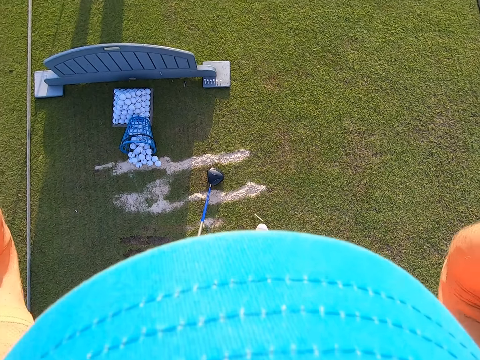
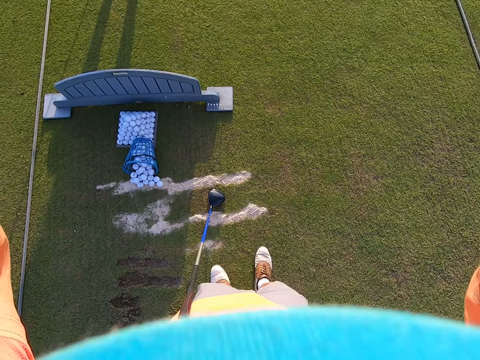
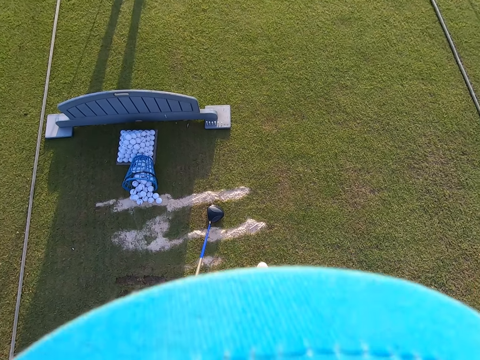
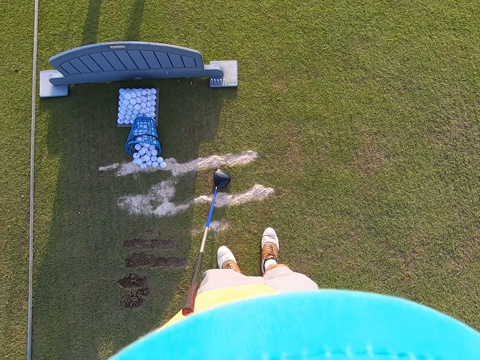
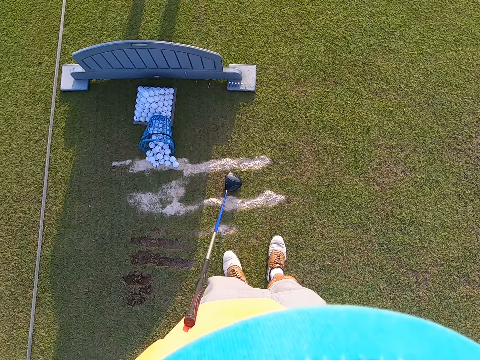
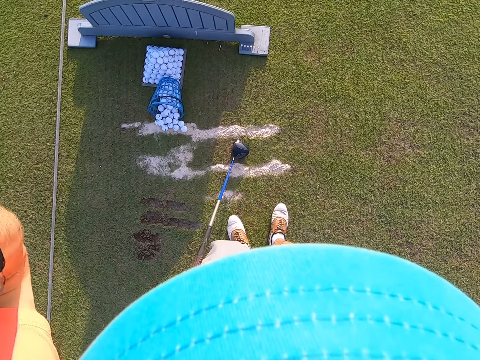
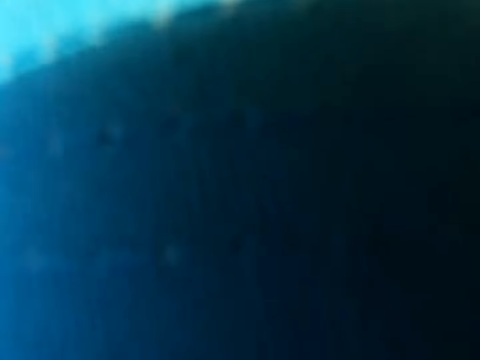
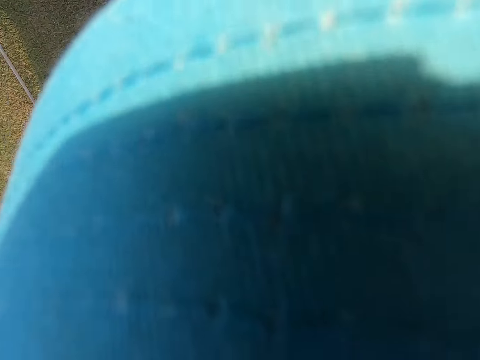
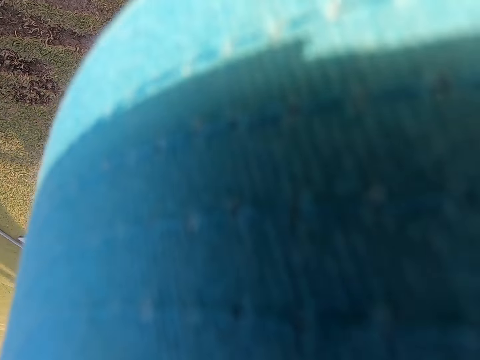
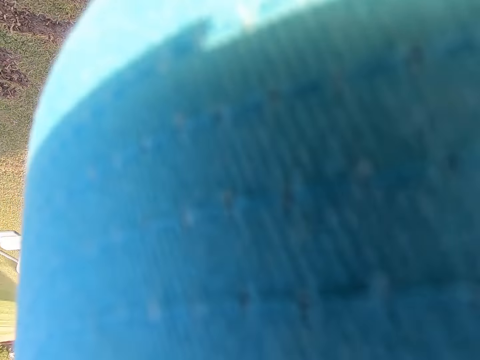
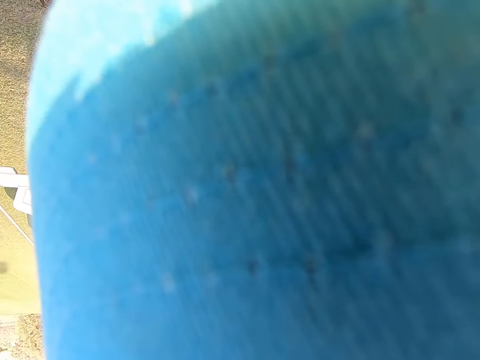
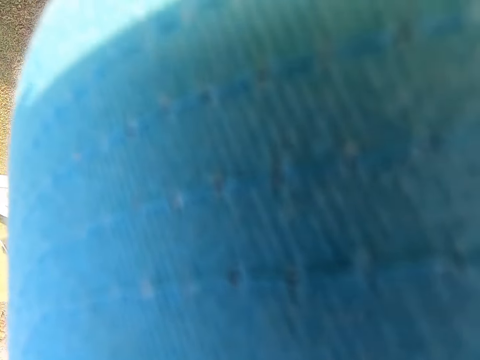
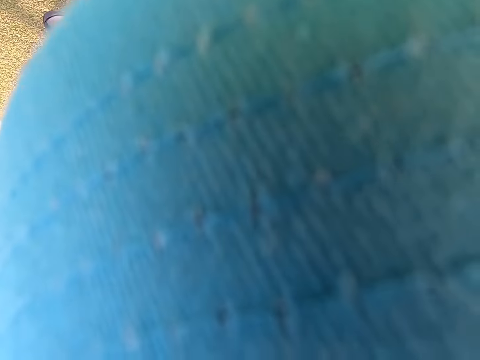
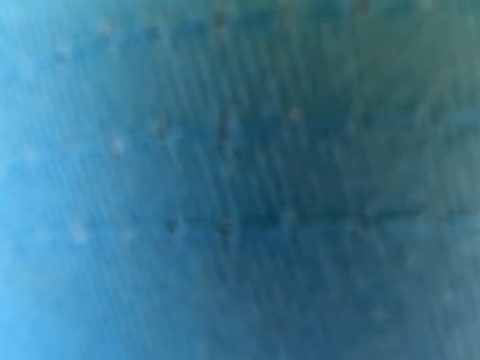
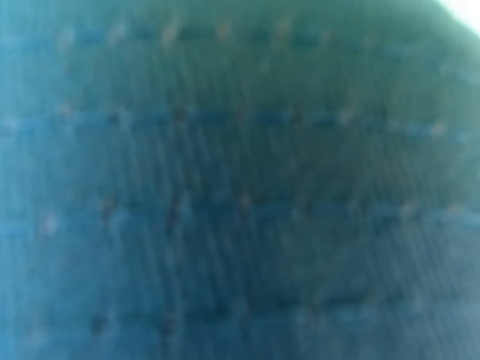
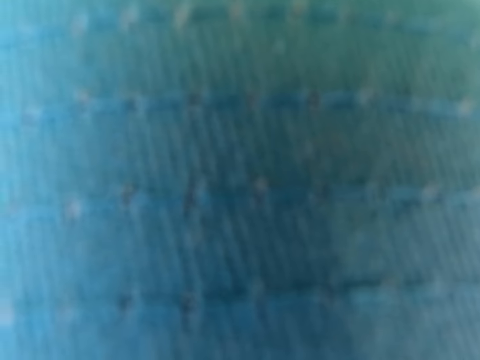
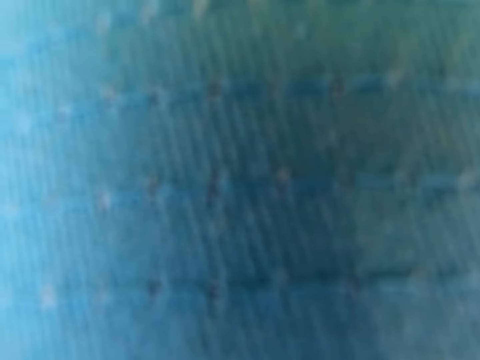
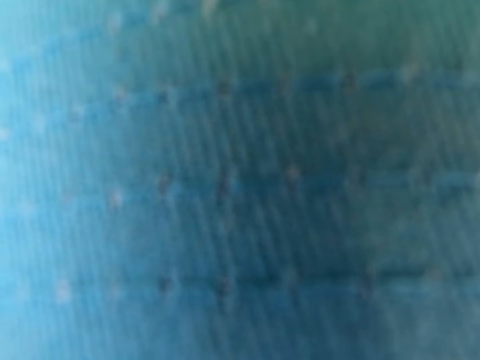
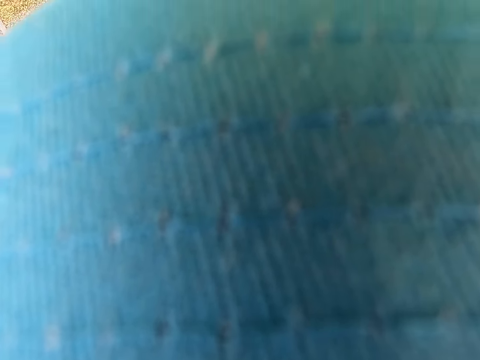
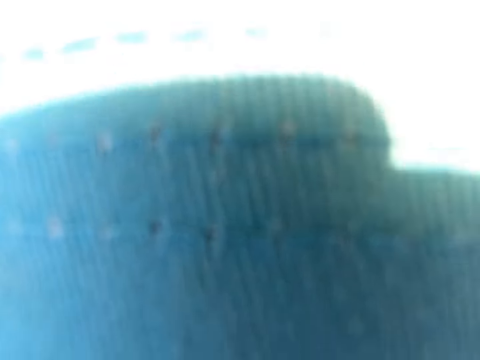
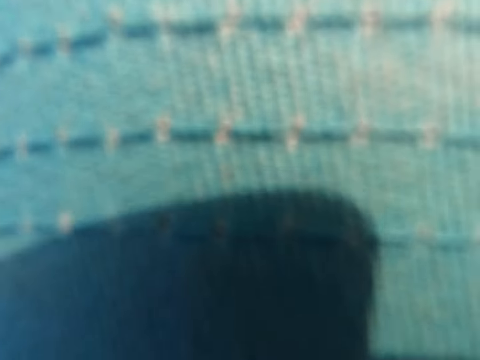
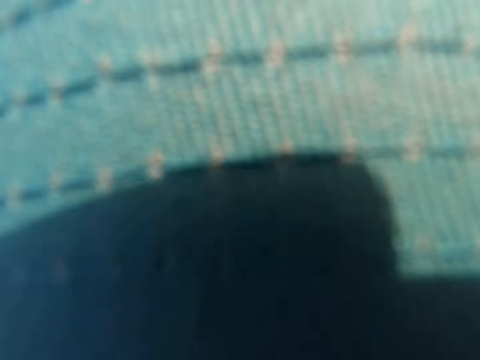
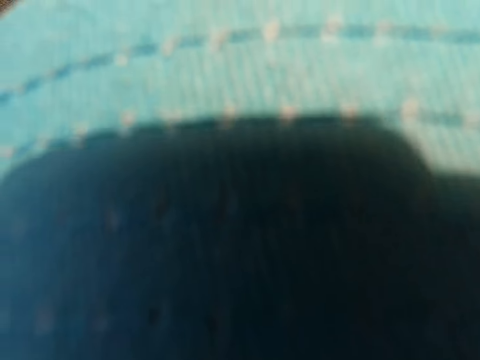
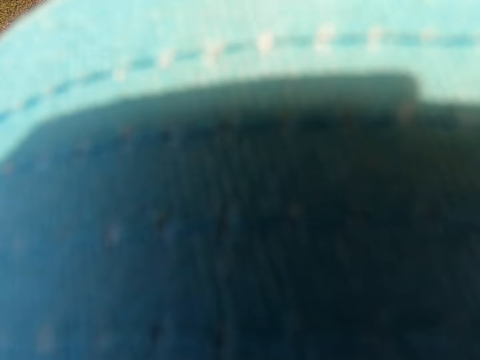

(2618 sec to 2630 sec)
The camera wearer sets the camera. Their camera is blocked.

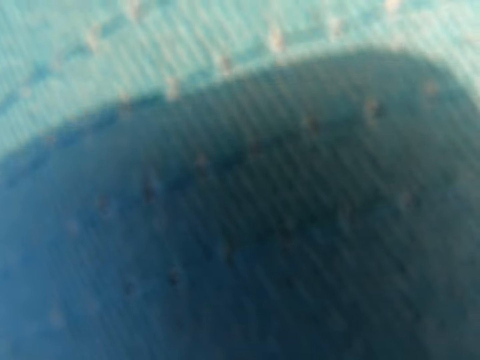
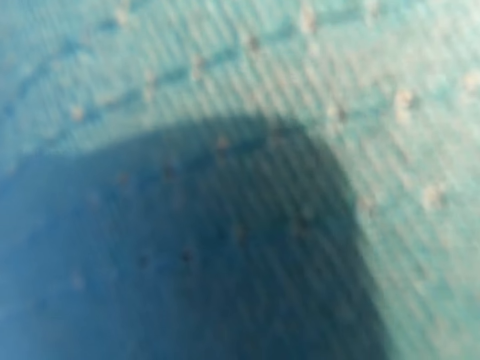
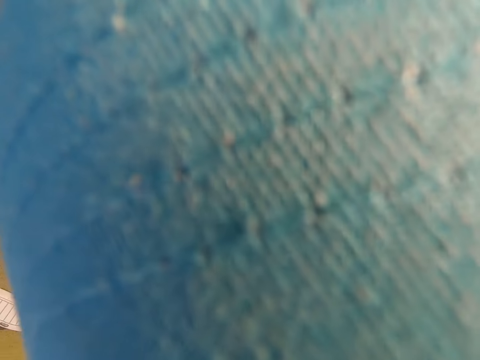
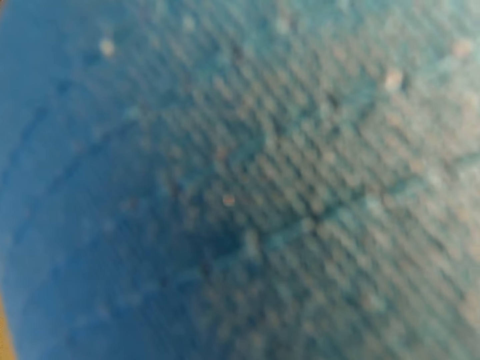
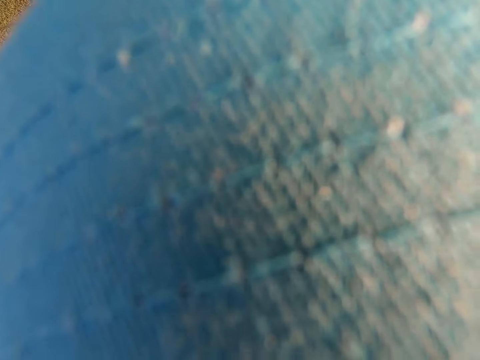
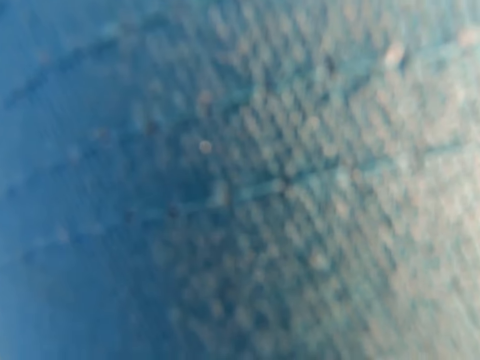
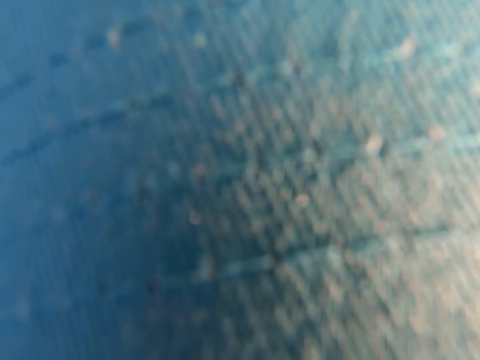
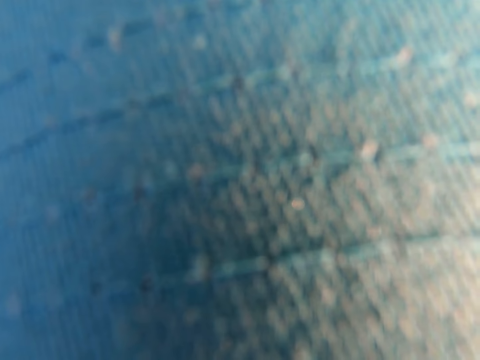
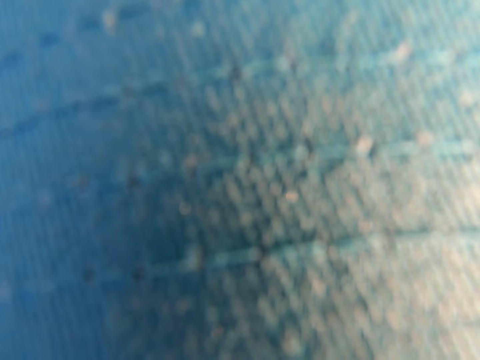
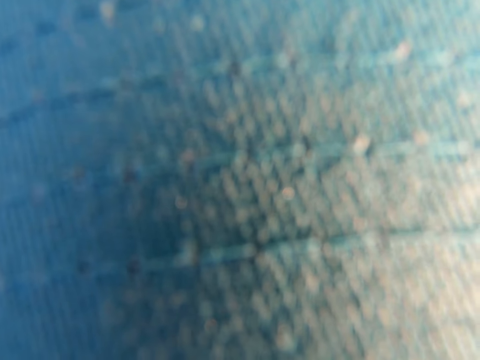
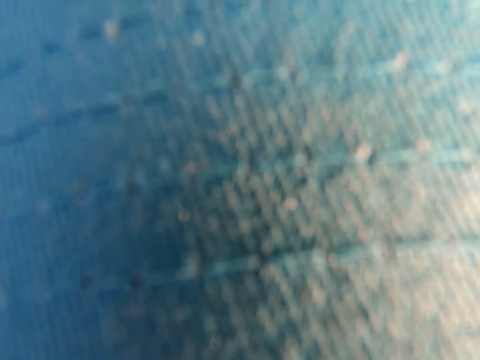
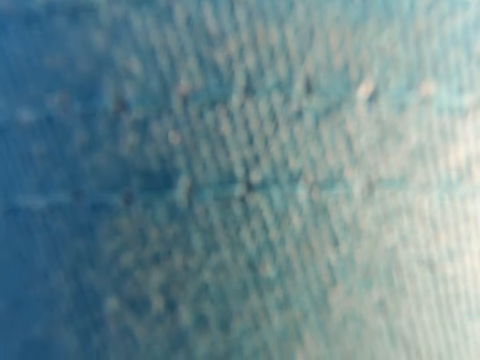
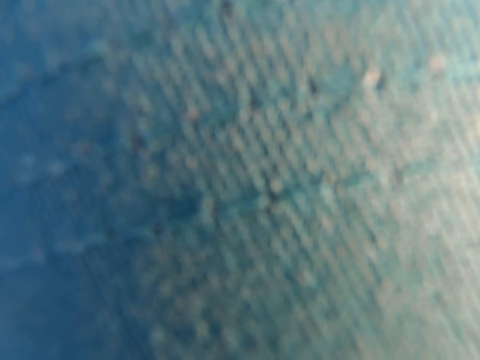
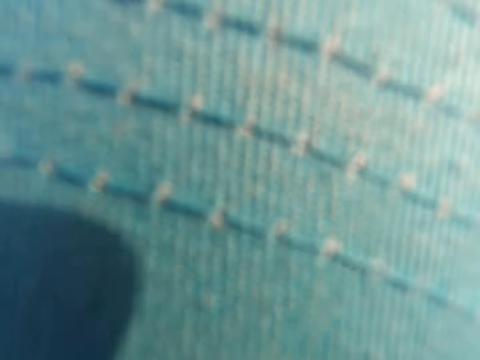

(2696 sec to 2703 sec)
The camera wearer shudders the head.

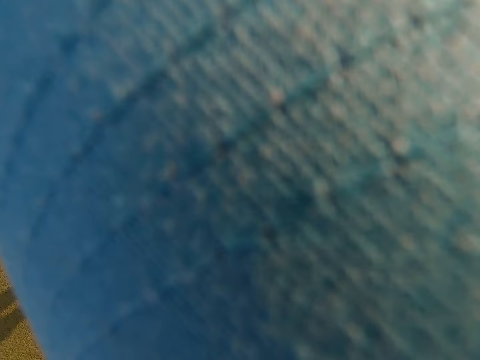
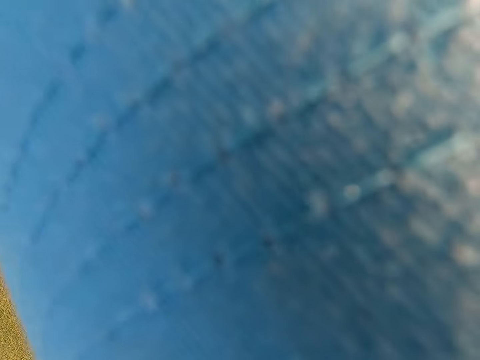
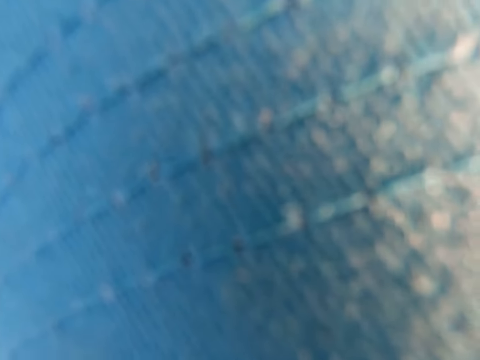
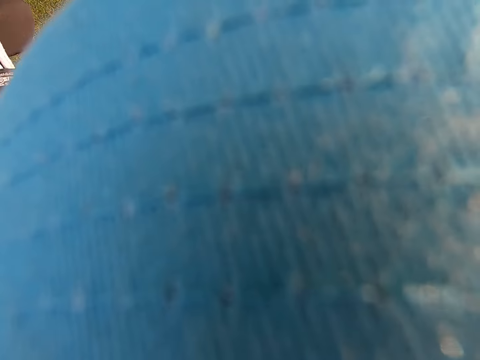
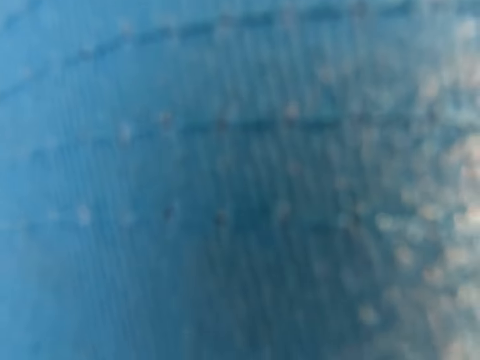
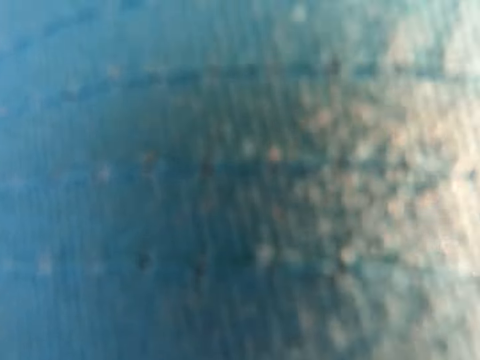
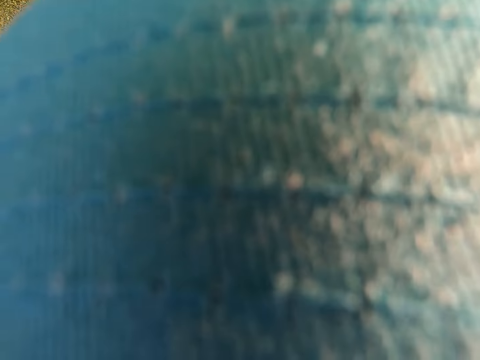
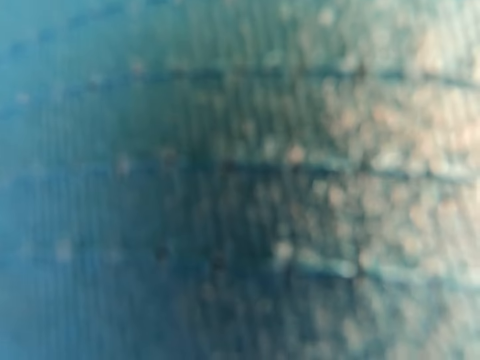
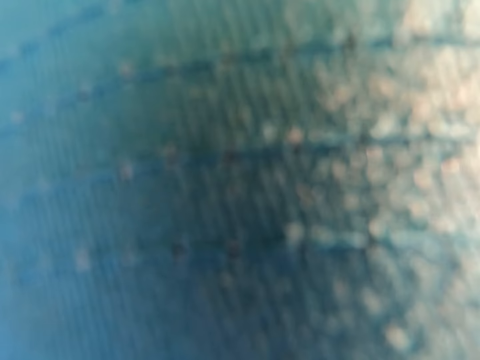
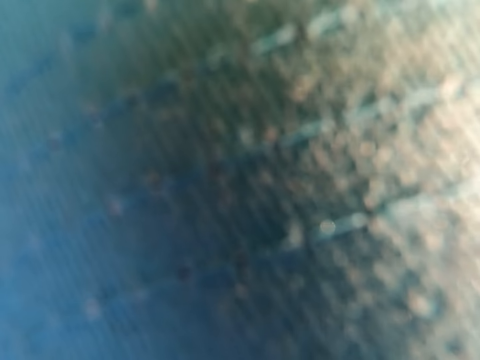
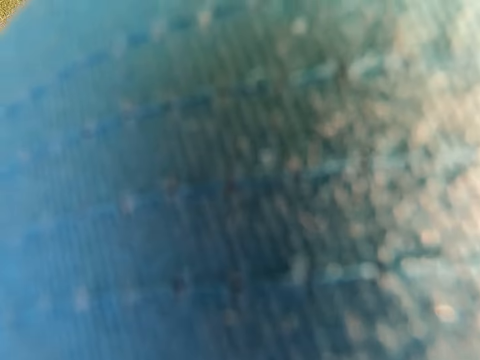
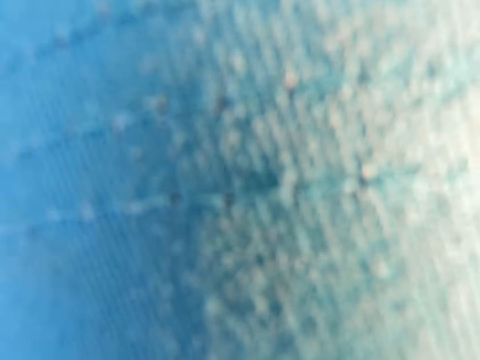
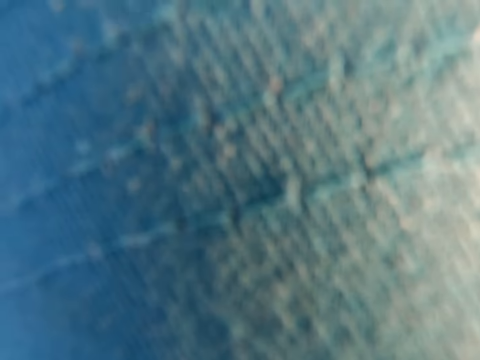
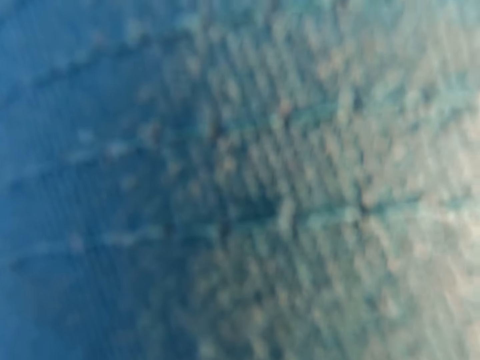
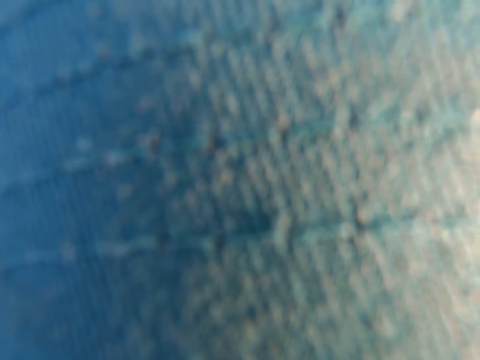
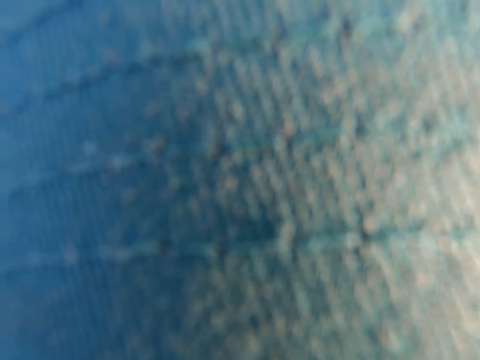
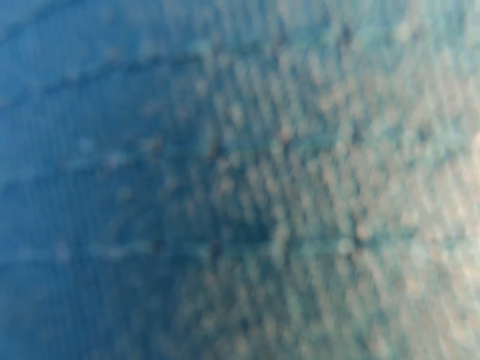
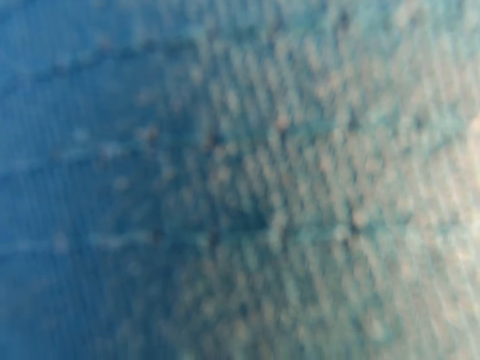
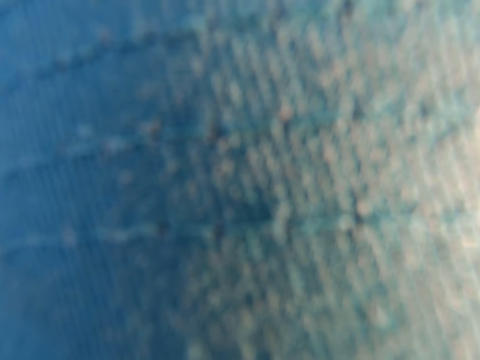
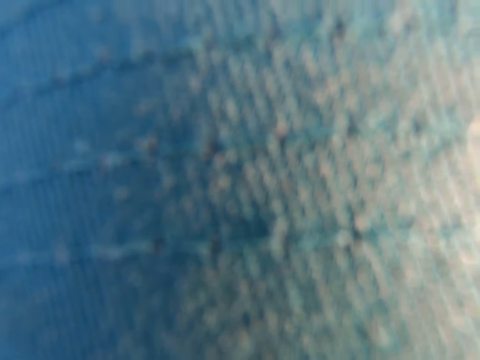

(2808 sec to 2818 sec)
The camera wearer holds a golf stick. They shudder the head.
